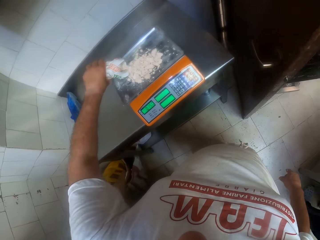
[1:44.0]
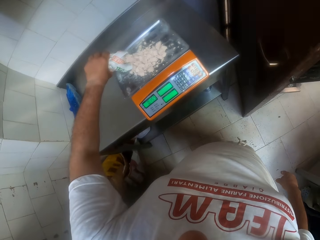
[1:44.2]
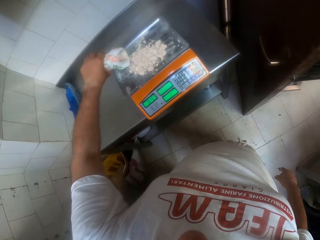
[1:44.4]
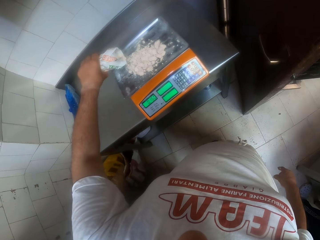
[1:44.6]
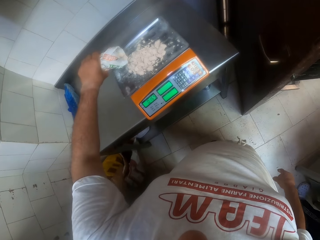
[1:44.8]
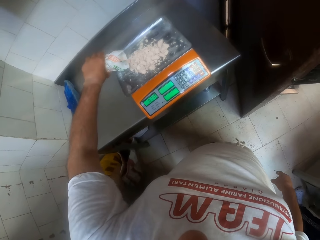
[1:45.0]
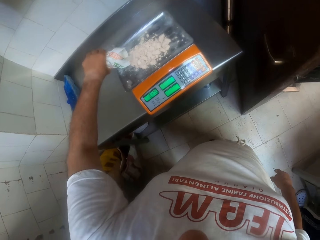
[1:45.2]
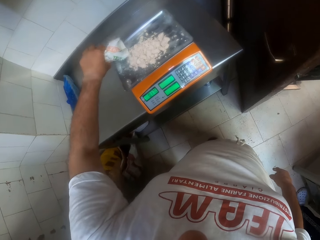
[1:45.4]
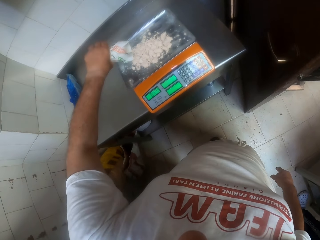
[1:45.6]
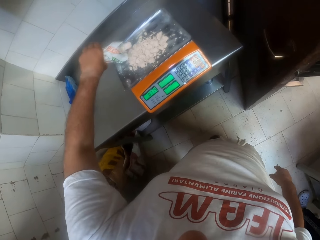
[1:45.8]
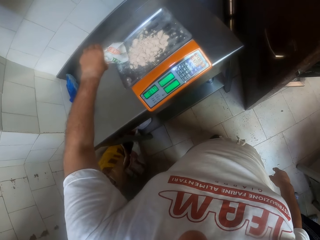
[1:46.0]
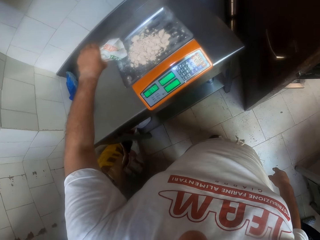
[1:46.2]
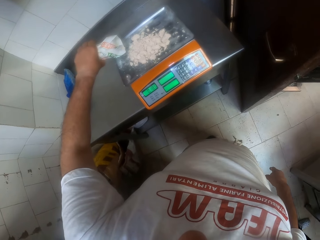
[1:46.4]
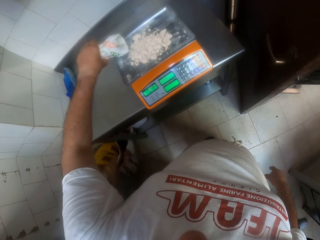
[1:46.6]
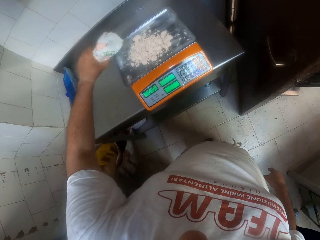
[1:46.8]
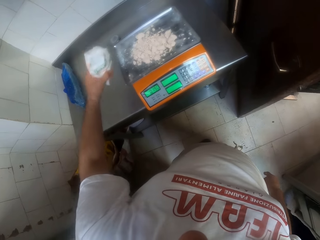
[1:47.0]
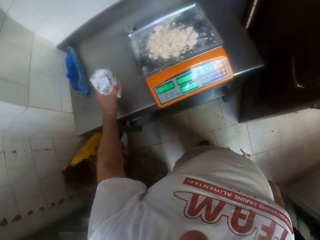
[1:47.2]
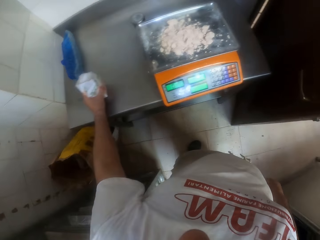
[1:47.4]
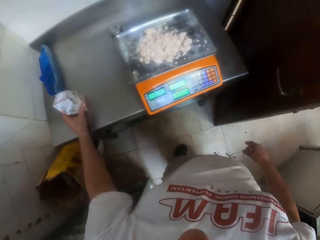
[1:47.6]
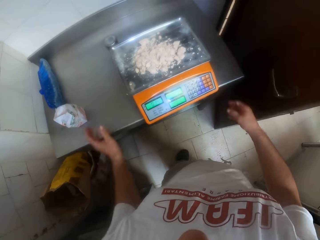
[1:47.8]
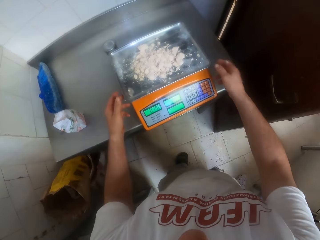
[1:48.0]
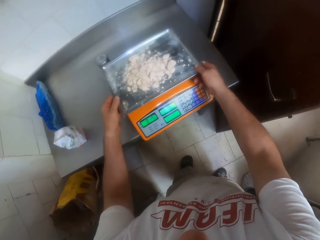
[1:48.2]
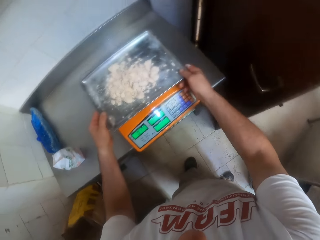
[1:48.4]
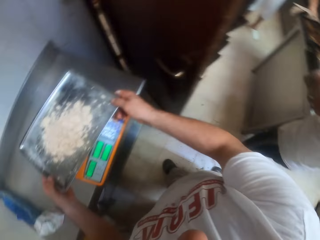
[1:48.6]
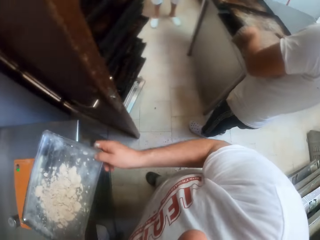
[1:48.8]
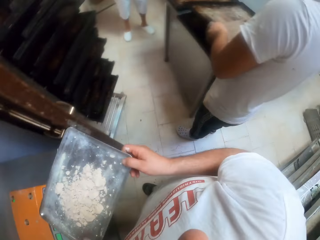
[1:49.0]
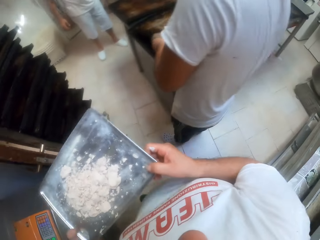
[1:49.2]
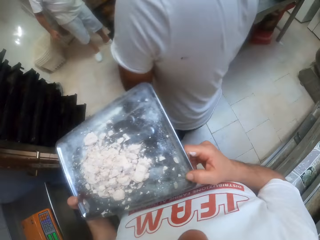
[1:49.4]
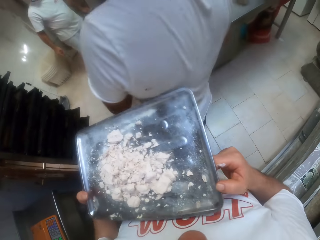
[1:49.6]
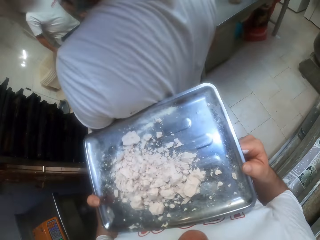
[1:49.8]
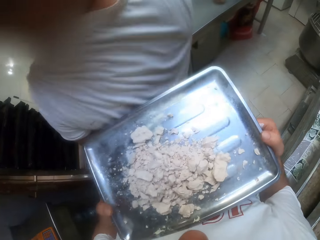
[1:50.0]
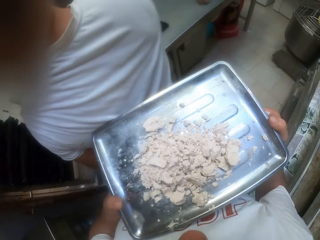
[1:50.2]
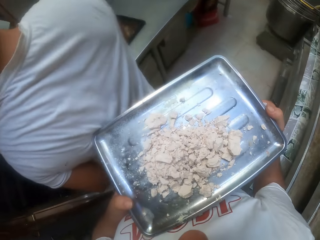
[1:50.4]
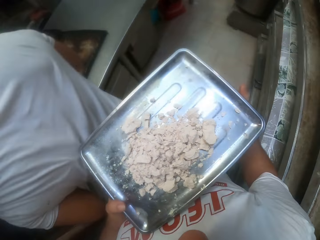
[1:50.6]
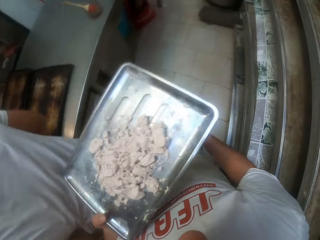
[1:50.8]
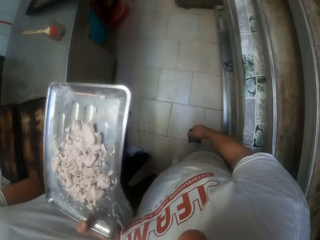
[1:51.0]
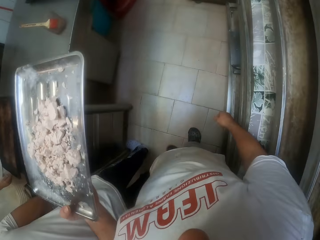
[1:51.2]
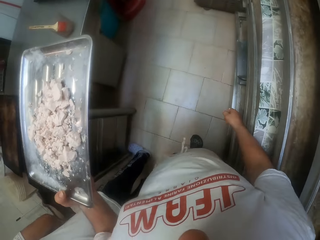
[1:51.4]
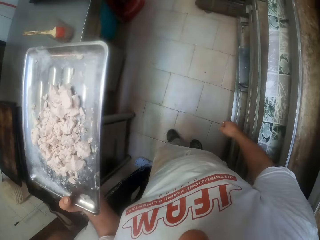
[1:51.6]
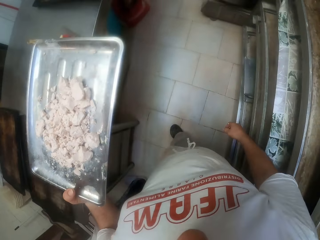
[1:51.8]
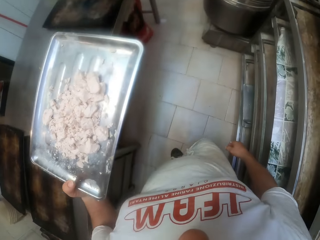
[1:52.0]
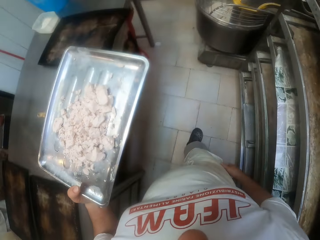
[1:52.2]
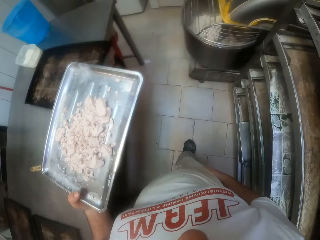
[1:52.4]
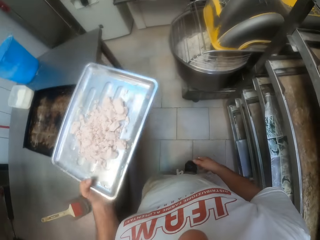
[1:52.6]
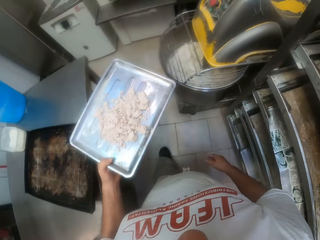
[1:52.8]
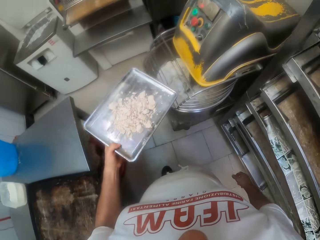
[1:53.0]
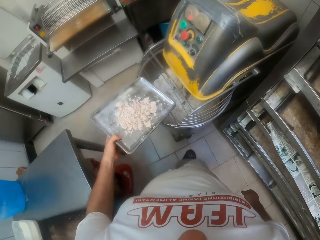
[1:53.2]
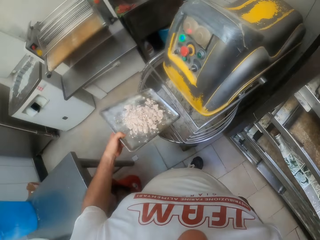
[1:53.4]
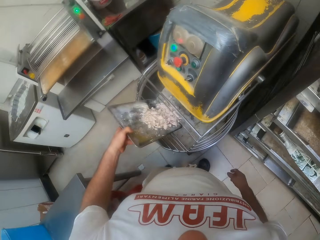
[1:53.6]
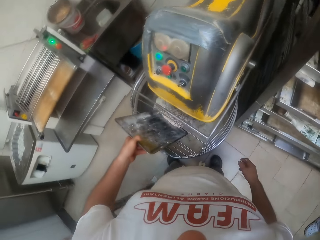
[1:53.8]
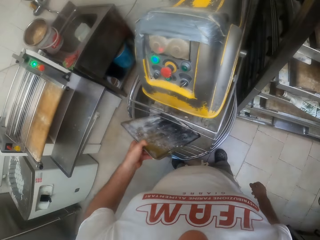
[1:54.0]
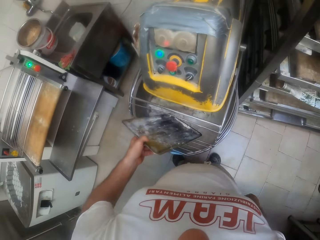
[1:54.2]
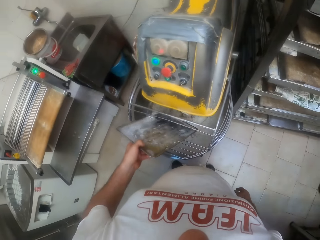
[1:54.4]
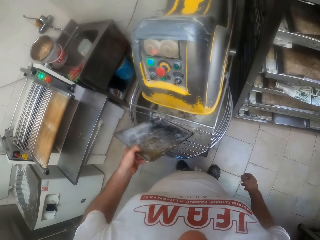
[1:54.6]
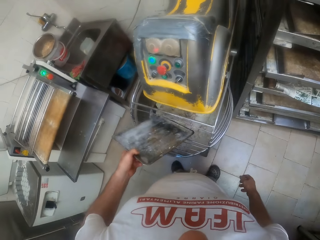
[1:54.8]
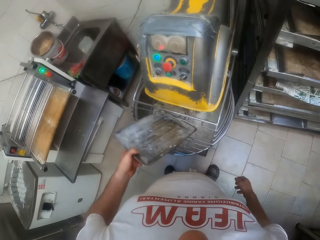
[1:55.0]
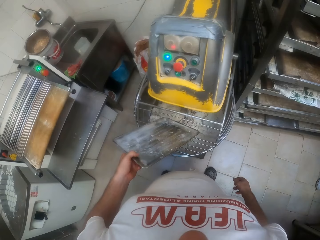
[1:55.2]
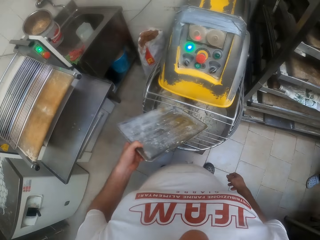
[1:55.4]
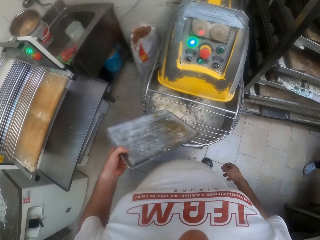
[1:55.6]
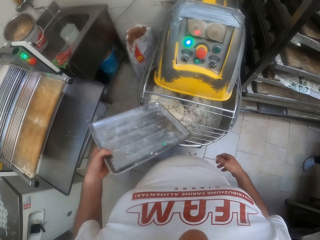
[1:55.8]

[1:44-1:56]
The camera wearer drops the pack of flour on the table with his left hand. He picks up the stainless steel tray from the weighing scale with both hands. He walks around the room. A man stands in the room. Another man makes a way for the camera wearer. The camera wearer pours the flour on the stainless steel tray into the mixer with his left hand.

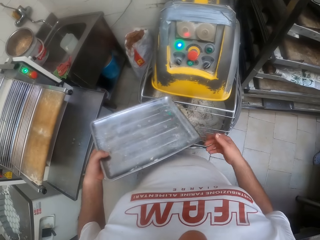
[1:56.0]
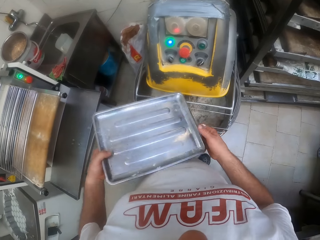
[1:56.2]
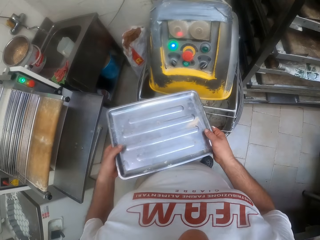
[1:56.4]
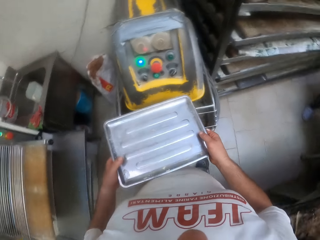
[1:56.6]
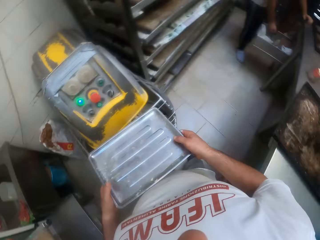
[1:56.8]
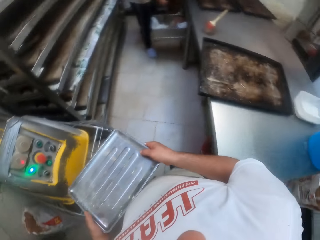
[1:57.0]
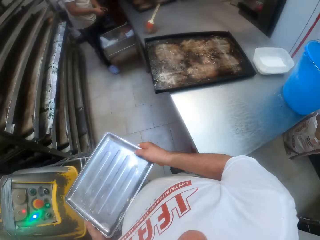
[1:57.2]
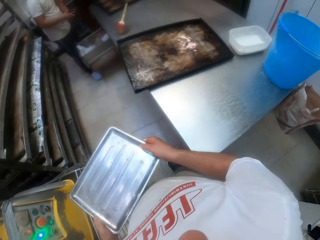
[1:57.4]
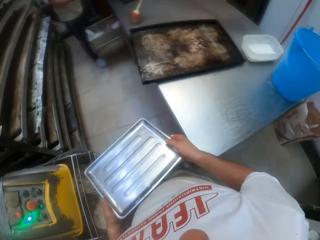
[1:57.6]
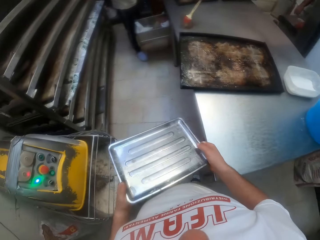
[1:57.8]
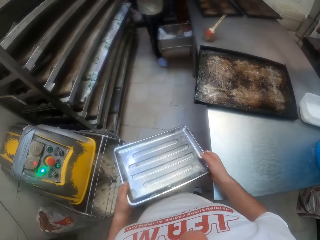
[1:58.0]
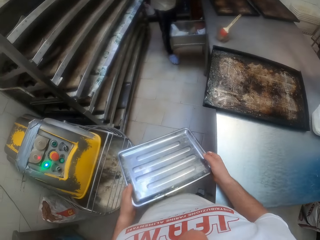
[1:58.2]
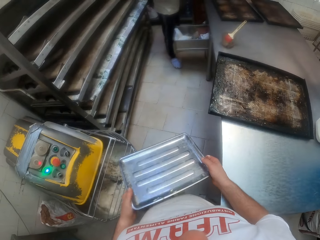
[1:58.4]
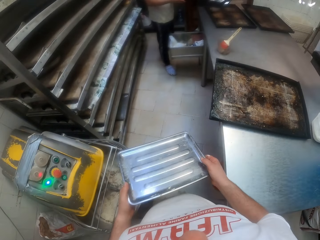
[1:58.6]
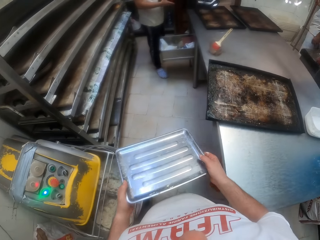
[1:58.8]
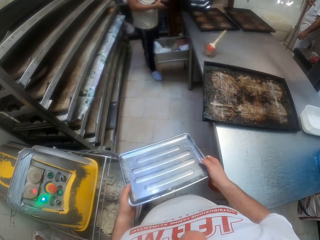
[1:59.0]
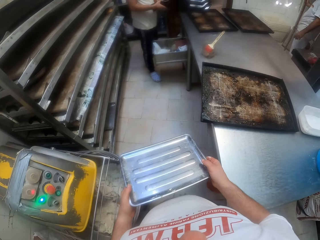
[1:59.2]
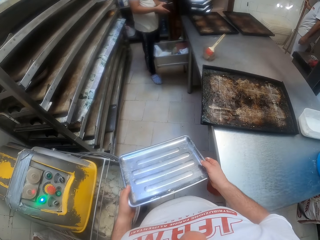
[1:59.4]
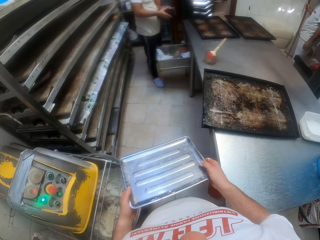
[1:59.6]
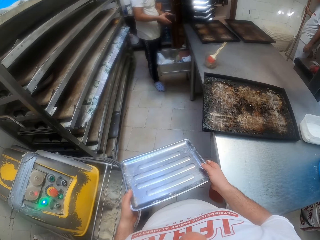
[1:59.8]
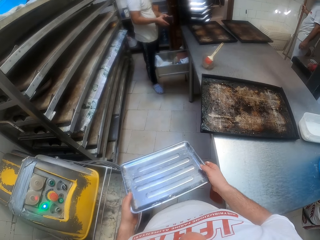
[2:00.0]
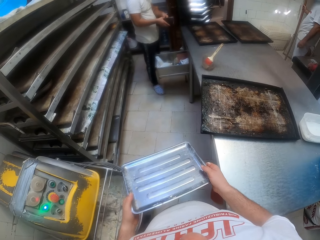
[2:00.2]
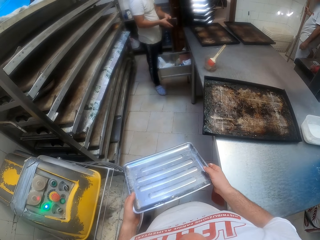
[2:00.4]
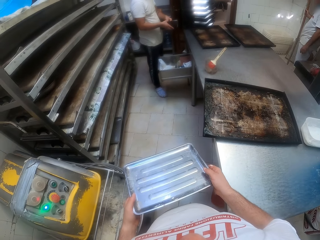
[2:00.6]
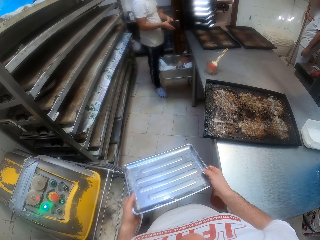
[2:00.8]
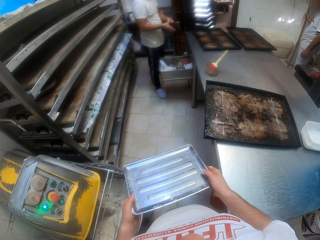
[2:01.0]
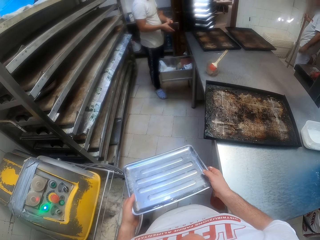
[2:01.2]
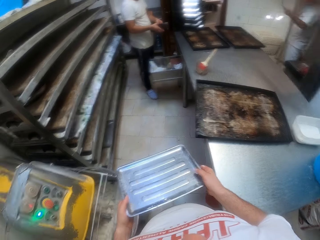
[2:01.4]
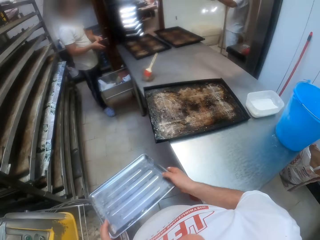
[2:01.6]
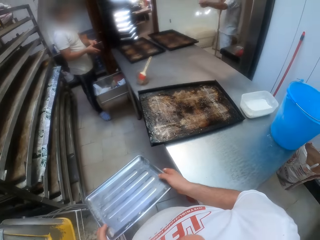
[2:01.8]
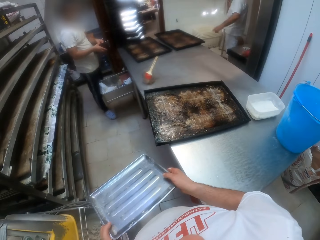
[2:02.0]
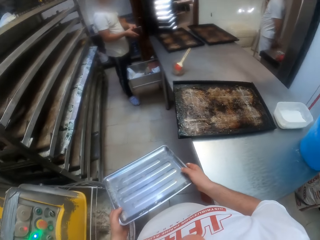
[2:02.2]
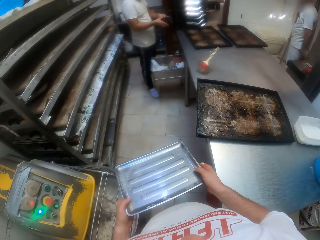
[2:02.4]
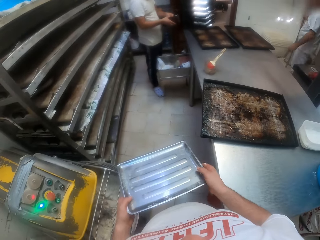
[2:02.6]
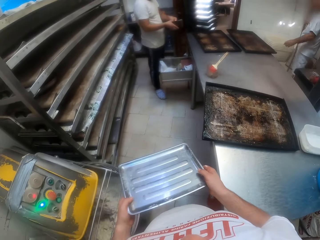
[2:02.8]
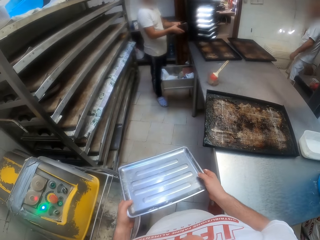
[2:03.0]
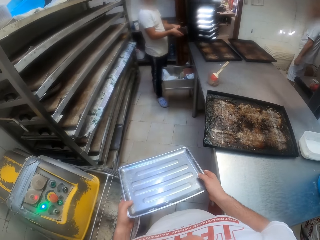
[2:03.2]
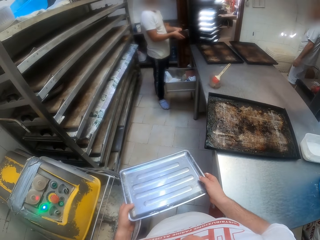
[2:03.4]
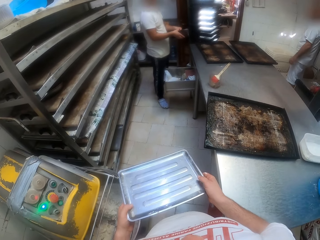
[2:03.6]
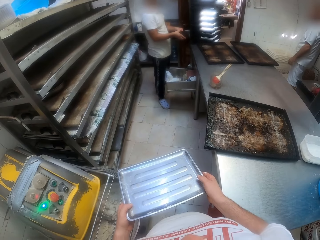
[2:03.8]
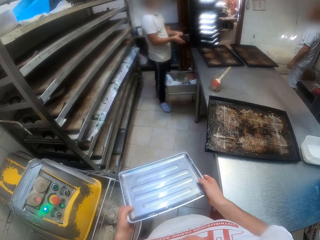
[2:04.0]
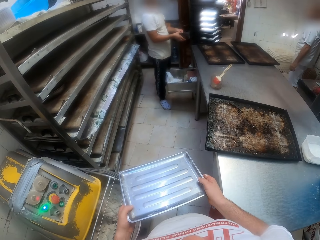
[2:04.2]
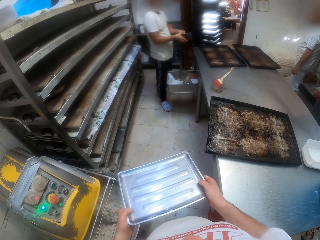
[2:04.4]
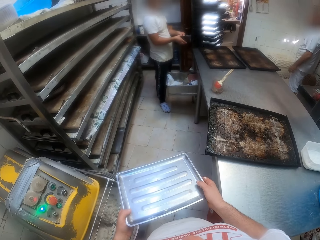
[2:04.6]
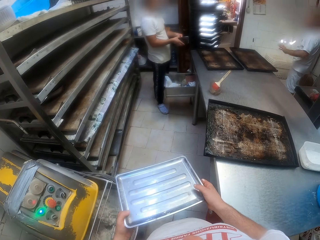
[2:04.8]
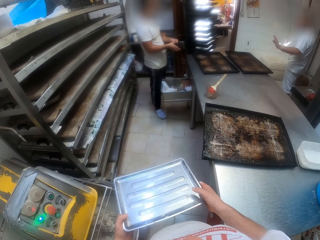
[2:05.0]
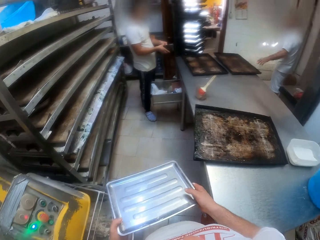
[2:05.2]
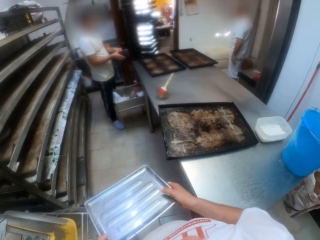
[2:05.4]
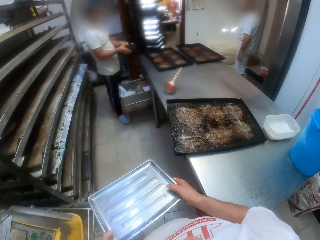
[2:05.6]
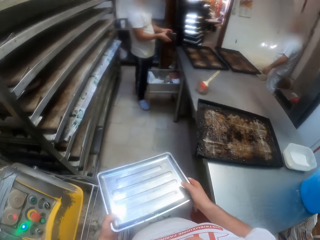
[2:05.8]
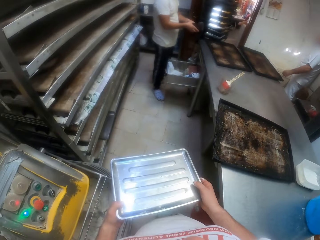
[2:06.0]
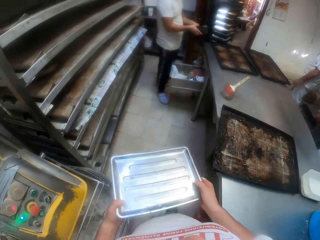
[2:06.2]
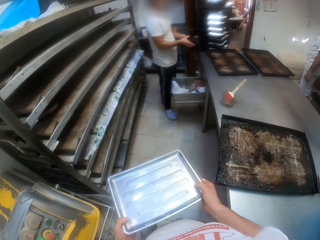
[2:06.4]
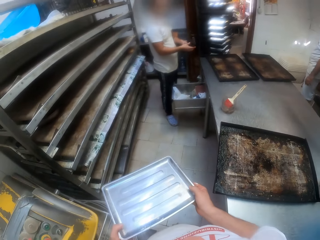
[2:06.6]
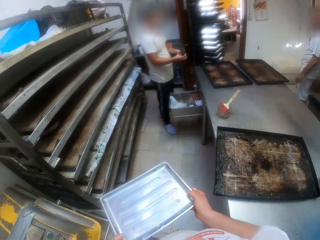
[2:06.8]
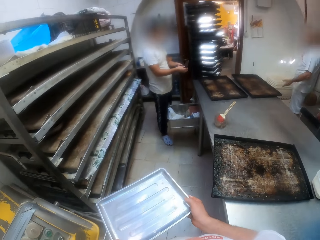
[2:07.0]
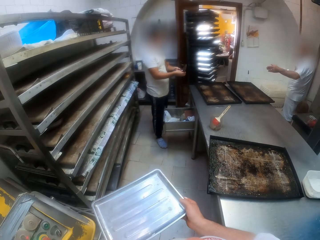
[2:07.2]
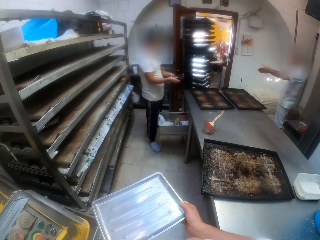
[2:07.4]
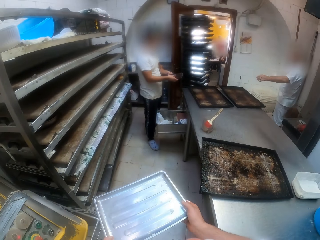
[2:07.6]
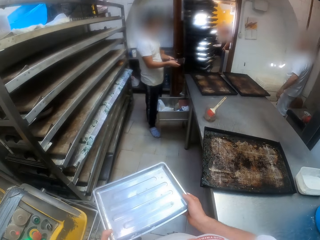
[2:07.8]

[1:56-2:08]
The camera wearer holds the tray with both hands. A man stands by the table. Another man stands in the room. He moves his hand. He moves his hand again.
